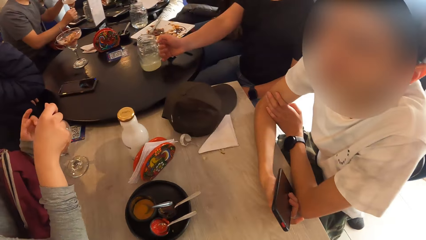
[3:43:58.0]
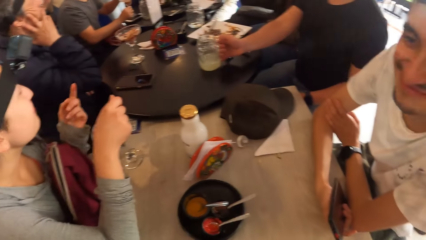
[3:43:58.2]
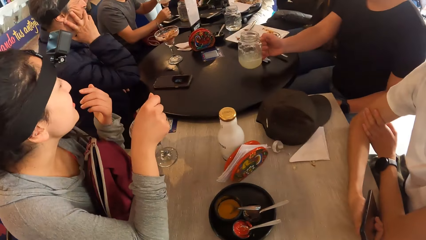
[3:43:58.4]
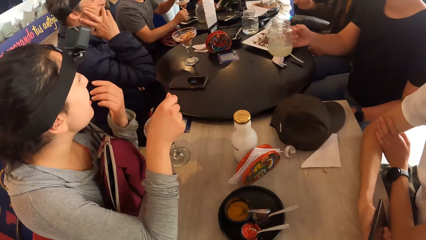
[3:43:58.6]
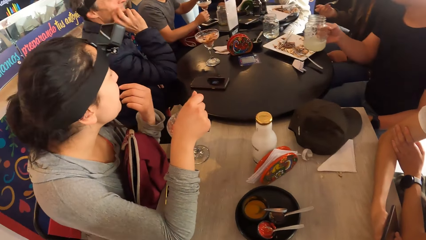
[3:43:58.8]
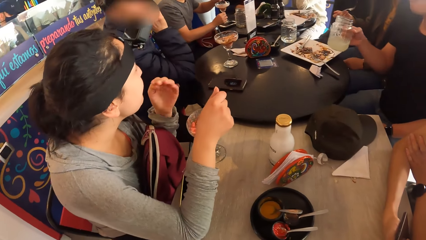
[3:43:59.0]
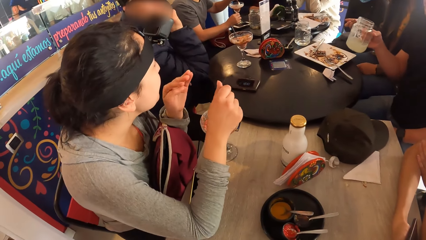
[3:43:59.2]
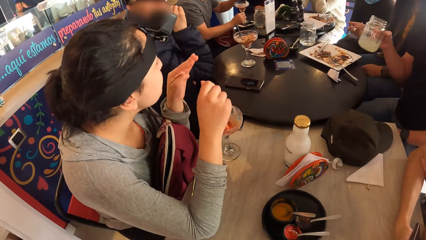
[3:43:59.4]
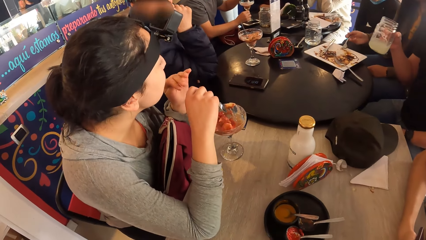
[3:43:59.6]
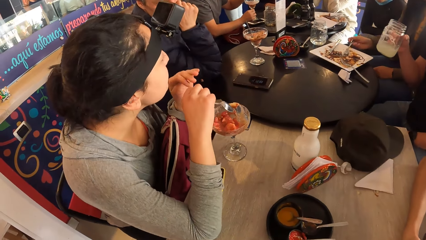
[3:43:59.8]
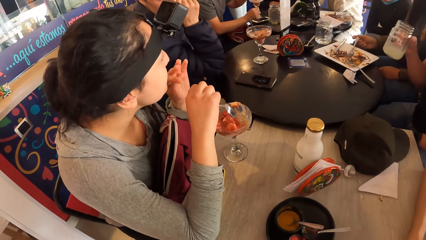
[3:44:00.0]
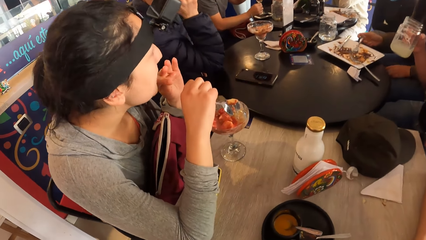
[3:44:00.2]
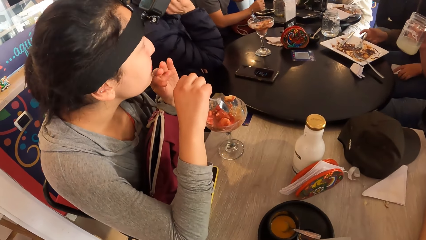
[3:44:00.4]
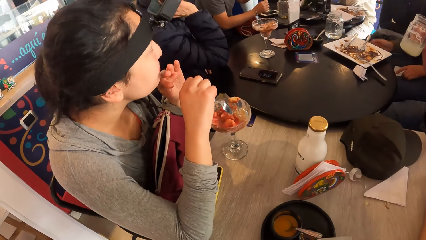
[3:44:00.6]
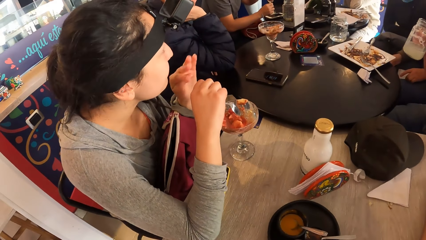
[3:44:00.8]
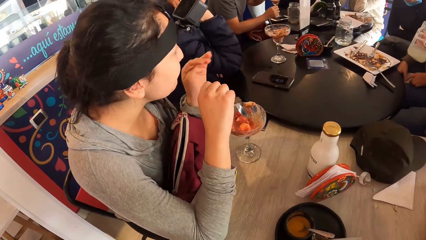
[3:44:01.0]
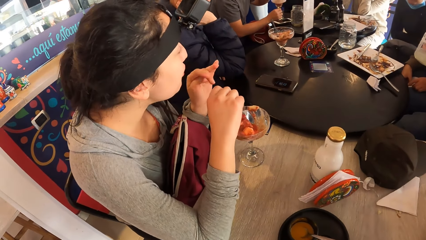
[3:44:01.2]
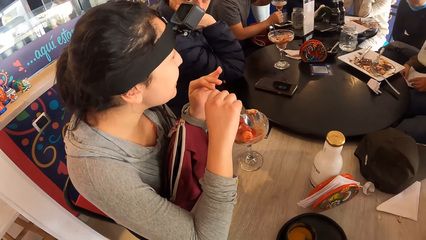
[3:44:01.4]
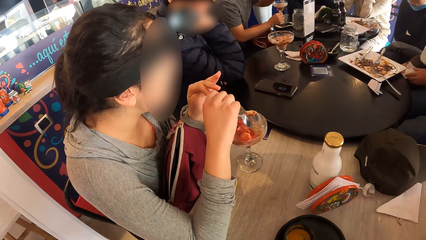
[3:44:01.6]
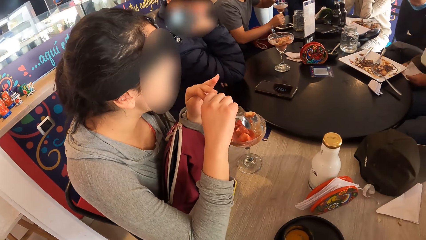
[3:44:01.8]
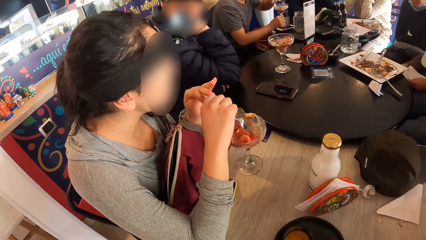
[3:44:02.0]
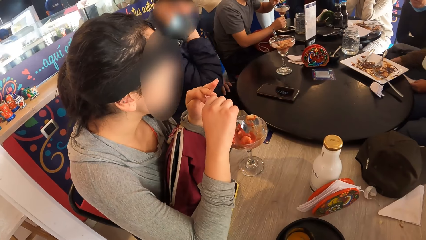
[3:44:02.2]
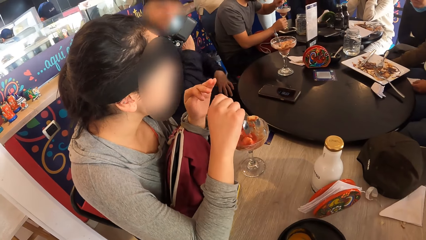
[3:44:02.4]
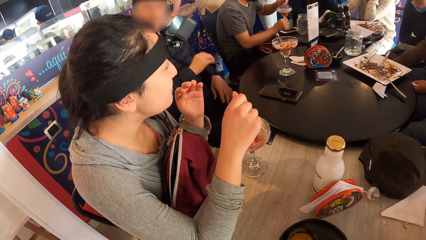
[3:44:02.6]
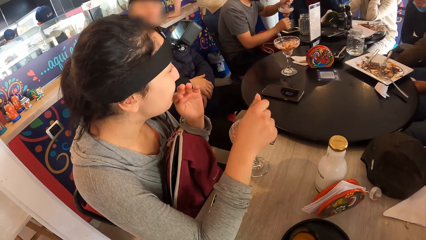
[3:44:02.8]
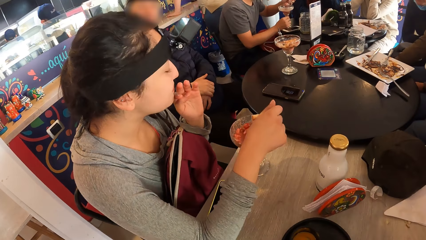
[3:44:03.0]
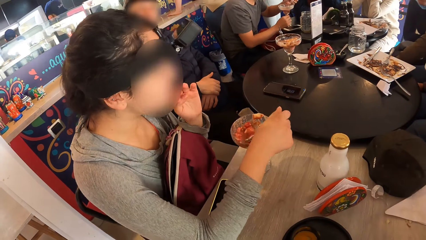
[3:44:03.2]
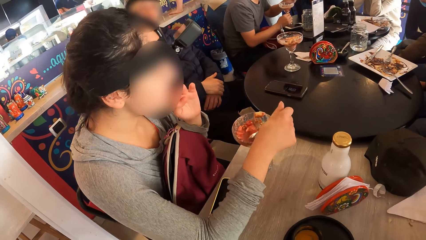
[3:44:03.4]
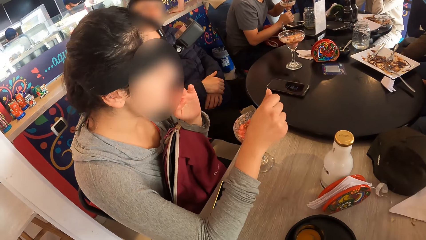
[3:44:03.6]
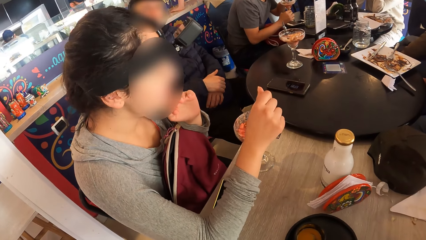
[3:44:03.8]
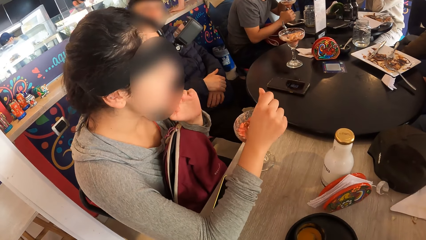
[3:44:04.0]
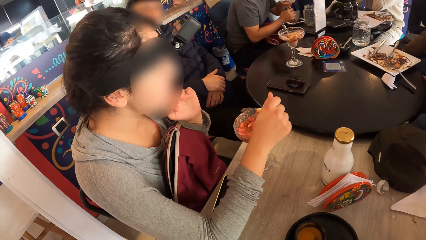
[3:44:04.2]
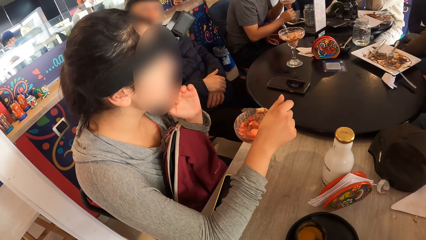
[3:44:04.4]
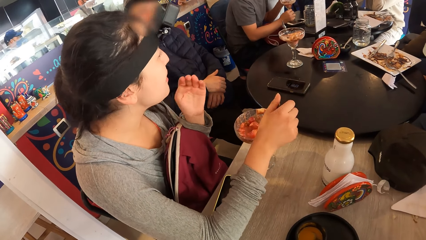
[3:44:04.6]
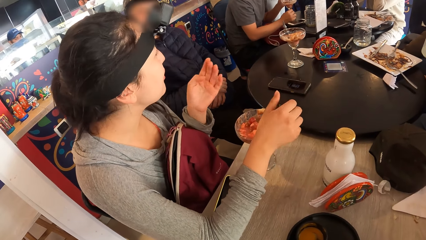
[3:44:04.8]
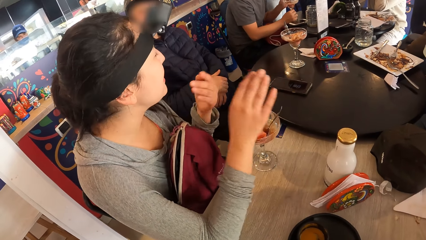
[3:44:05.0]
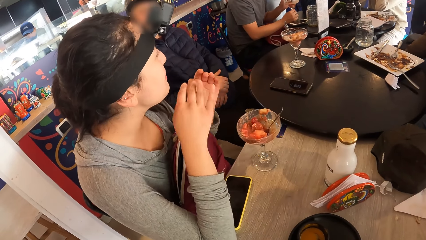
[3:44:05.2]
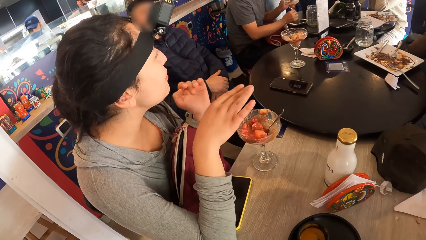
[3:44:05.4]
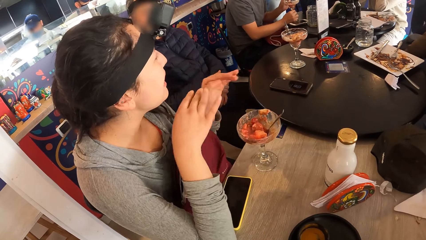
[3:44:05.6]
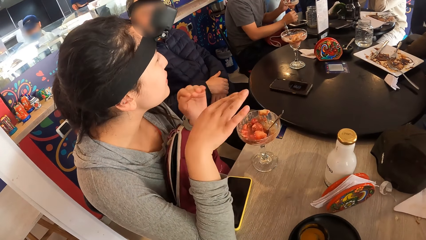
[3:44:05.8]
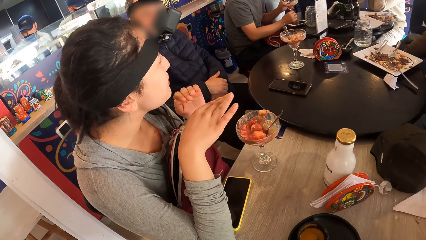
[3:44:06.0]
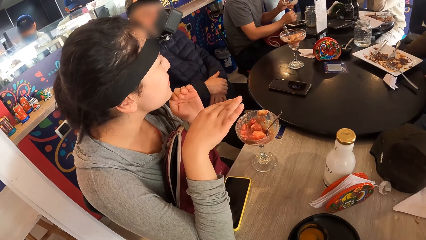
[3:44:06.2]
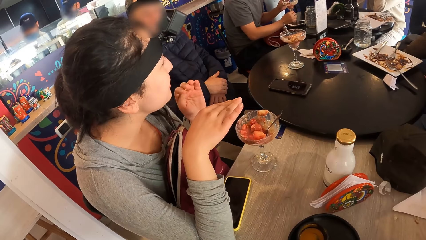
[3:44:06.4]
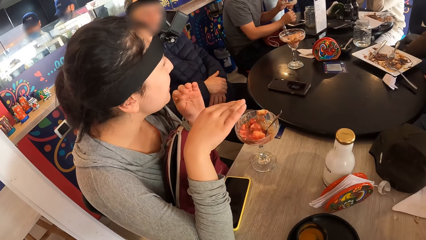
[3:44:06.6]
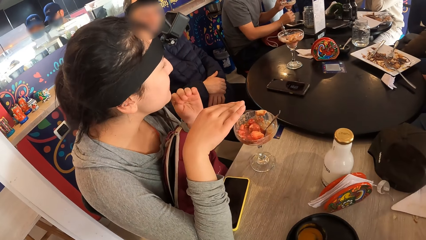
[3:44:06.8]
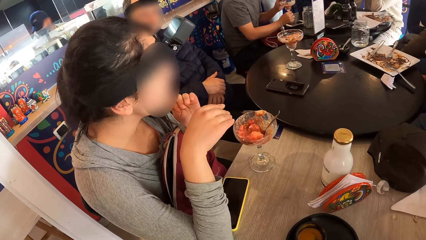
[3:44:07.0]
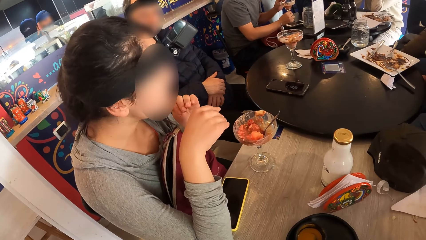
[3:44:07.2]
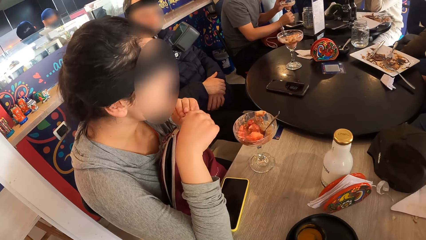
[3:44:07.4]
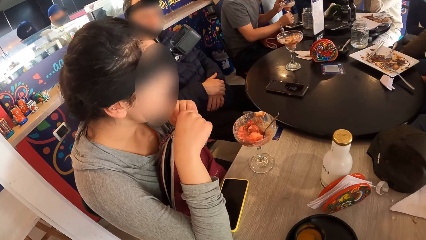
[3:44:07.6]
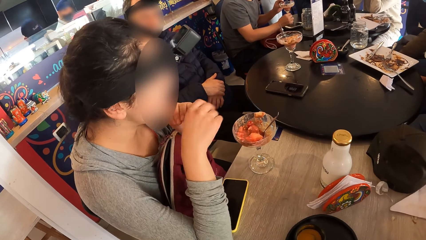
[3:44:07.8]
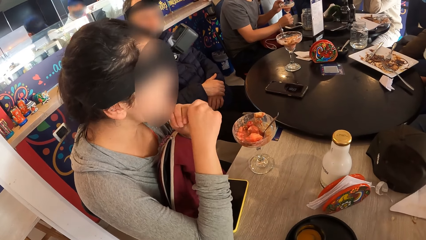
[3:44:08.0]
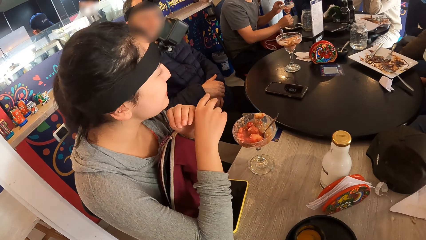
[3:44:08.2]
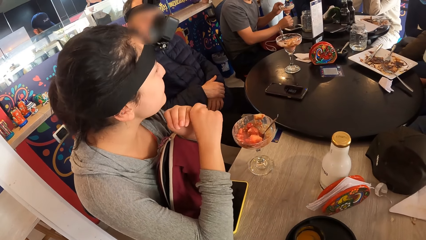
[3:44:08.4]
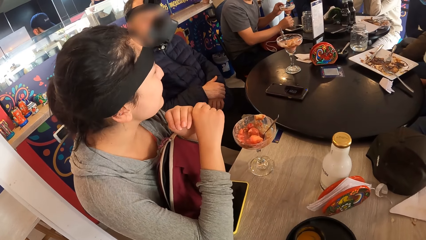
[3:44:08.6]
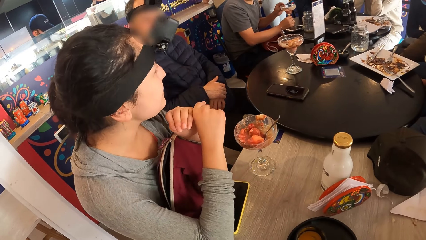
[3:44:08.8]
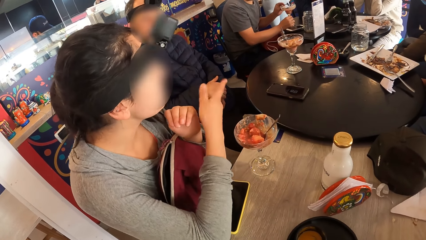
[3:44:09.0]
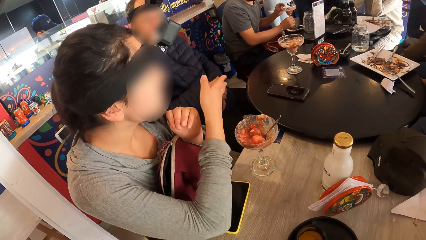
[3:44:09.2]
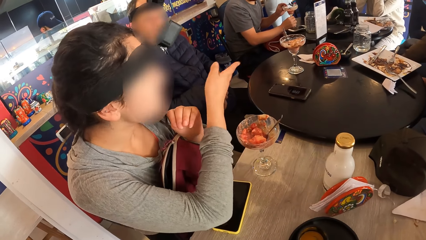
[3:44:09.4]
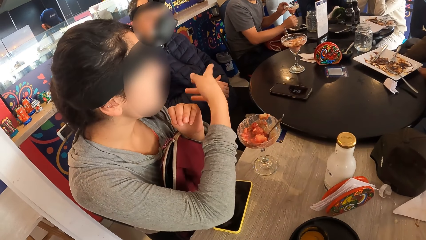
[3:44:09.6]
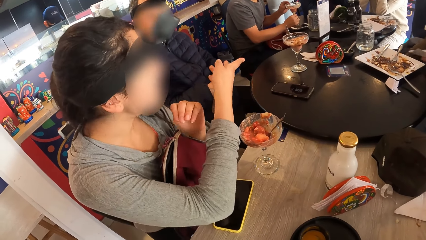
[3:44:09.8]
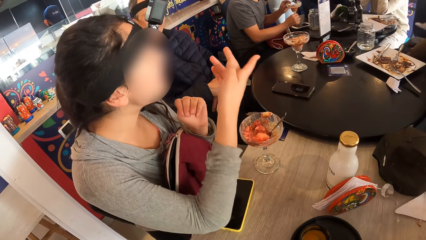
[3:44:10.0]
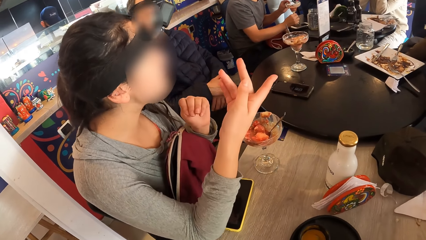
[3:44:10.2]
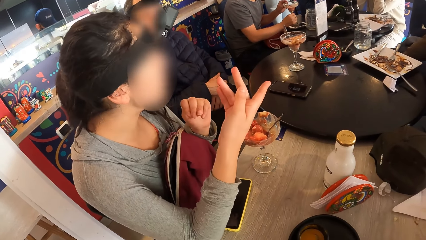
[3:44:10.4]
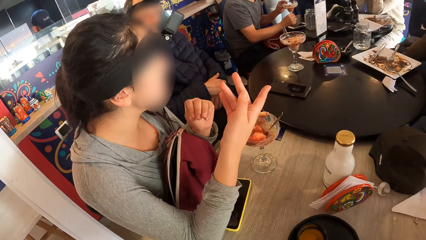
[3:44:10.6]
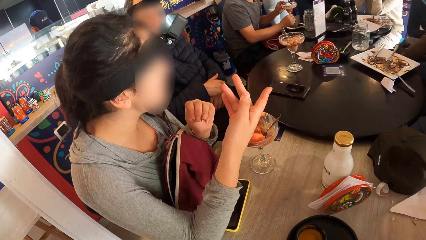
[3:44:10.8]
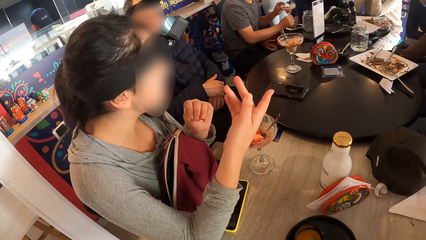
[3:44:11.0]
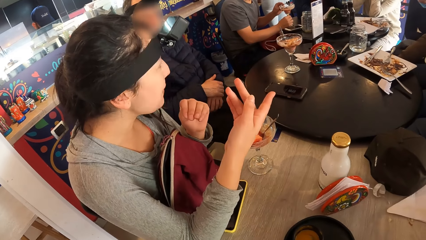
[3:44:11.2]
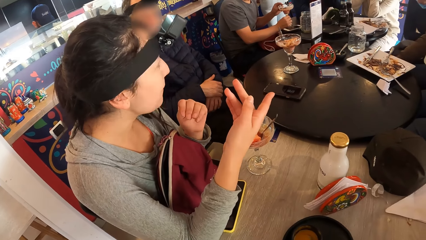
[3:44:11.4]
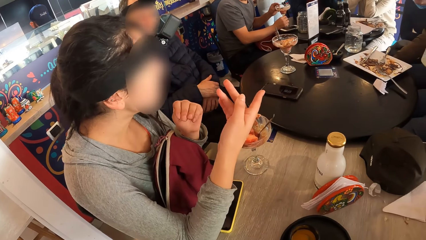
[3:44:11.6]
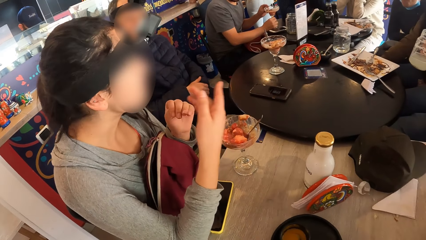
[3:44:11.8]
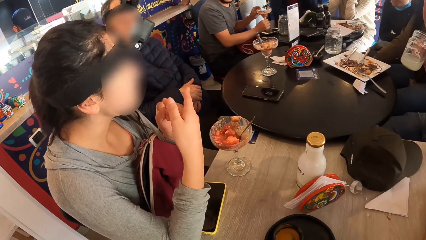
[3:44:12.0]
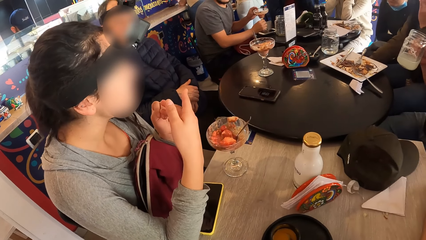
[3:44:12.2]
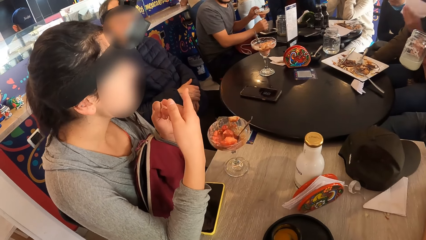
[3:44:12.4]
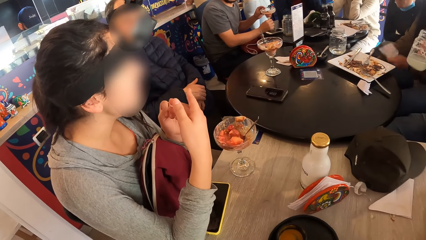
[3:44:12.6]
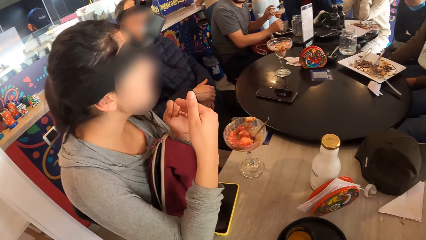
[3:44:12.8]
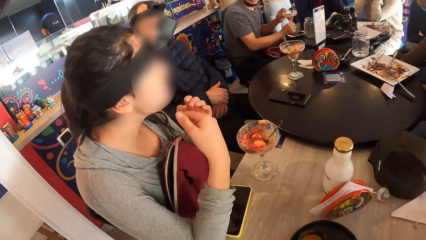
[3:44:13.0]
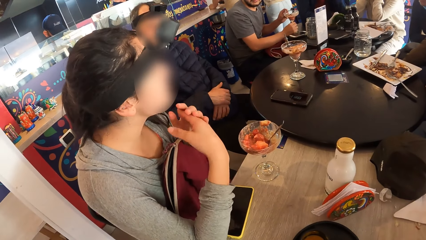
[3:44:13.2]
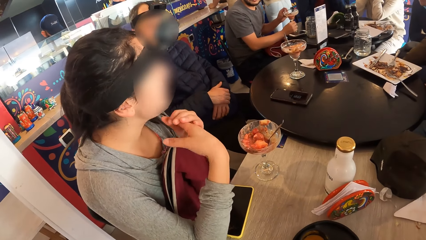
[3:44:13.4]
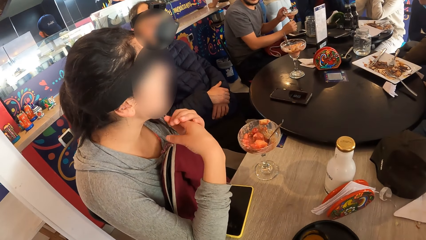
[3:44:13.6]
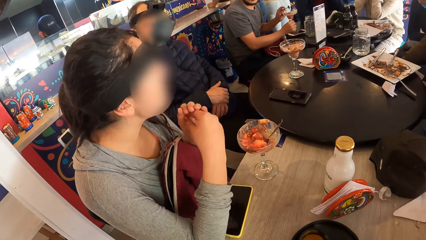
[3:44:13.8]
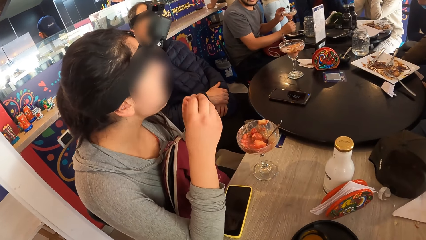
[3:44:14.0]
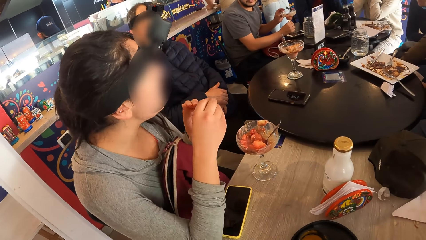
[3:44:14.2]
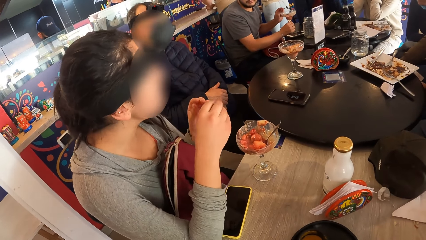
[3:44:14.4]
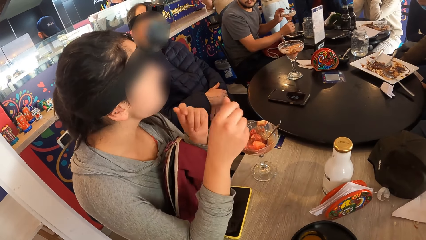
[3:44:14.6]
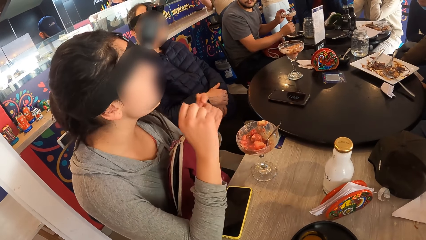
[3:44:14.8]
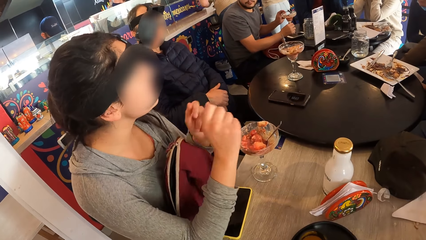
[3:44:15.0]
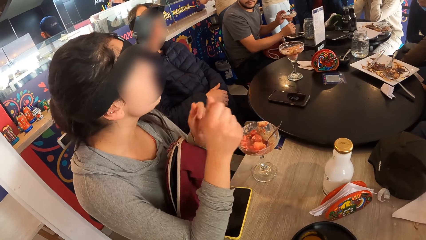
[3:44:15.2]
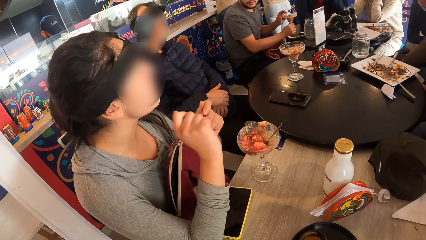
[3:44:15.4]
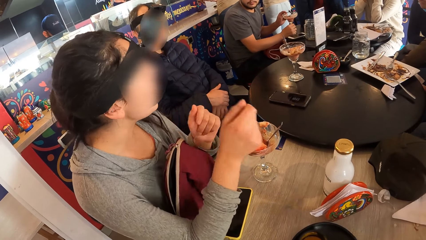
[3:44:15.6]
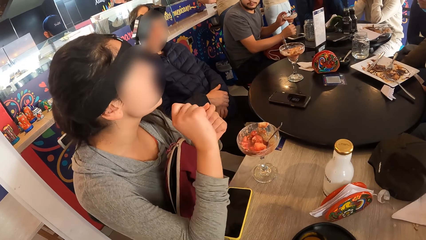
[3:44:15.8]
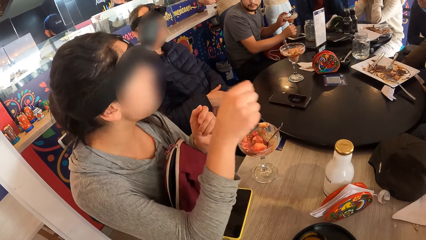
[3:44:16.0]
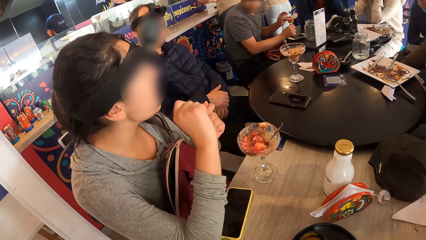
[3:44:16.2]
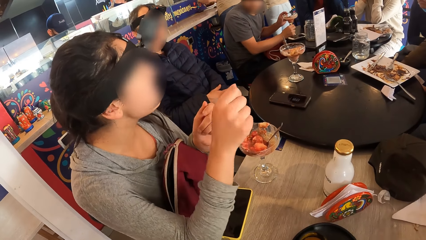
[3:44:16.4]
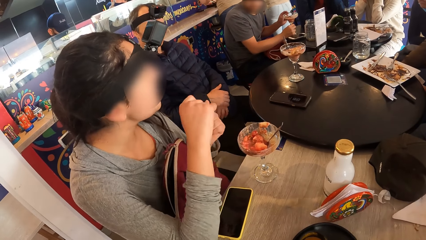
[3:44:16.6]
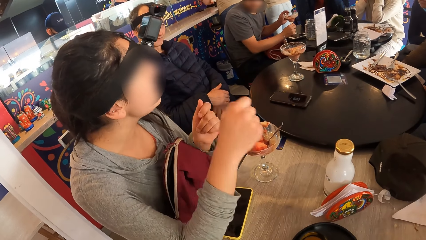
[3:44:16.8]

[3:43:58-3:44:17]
The camera wearer turns towards the man. The woman interacts with the crowd. The woman demonstrates to a group of people on the table with both hands. The woman drops the spoon in the cup on the table. The woman interacts with the crowd.
